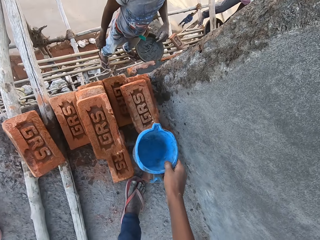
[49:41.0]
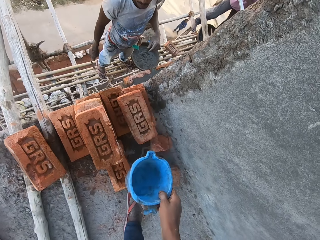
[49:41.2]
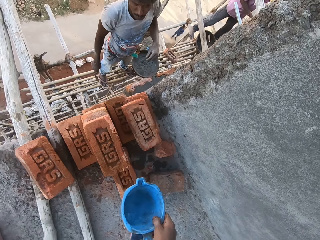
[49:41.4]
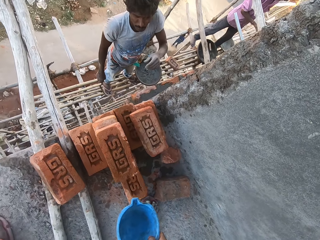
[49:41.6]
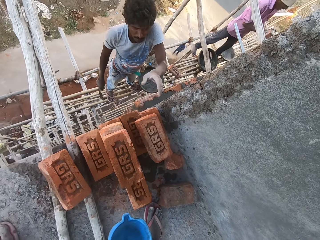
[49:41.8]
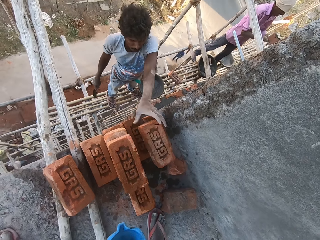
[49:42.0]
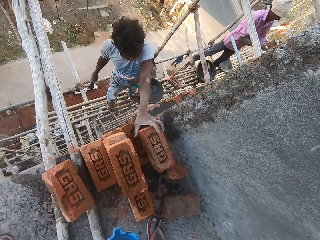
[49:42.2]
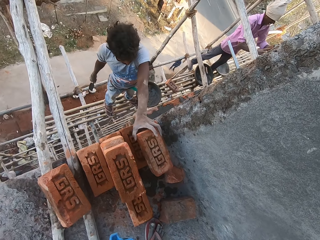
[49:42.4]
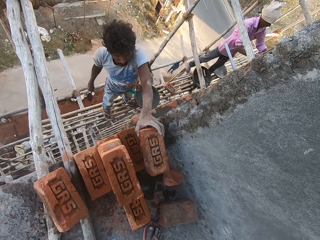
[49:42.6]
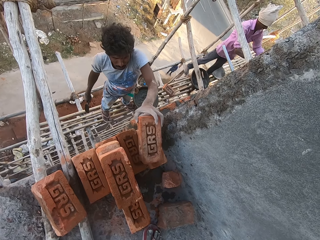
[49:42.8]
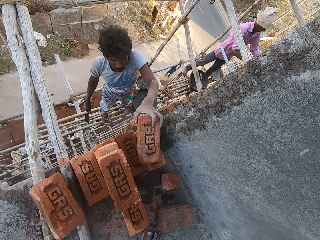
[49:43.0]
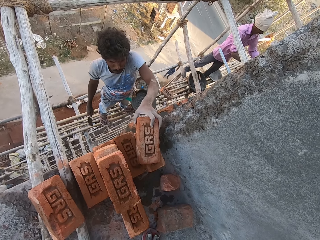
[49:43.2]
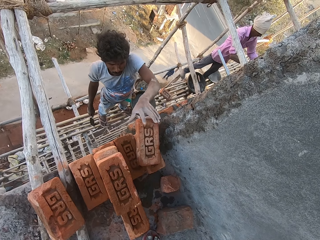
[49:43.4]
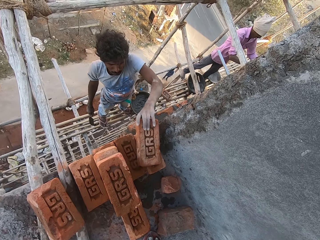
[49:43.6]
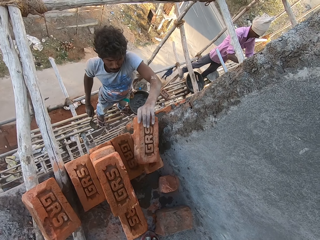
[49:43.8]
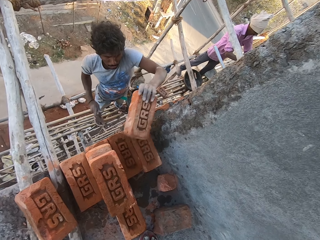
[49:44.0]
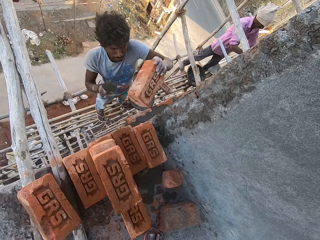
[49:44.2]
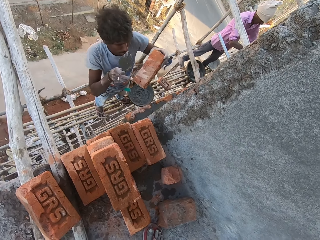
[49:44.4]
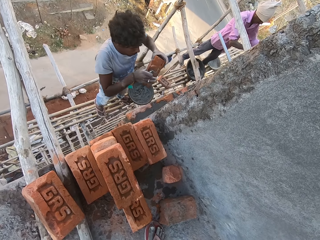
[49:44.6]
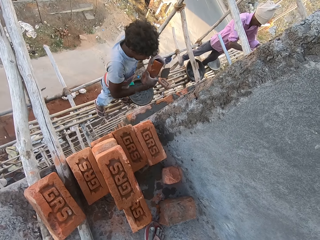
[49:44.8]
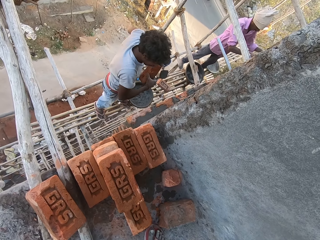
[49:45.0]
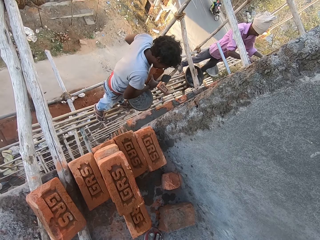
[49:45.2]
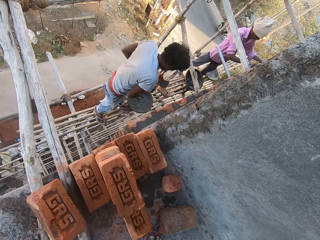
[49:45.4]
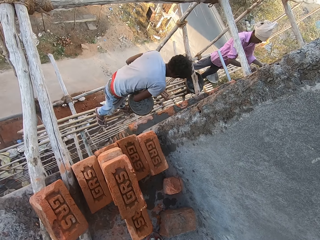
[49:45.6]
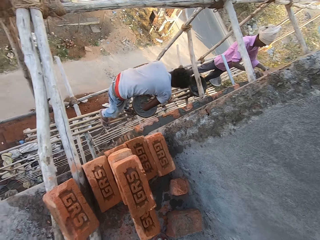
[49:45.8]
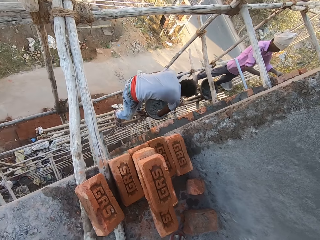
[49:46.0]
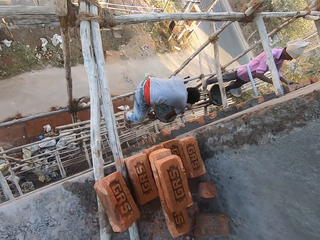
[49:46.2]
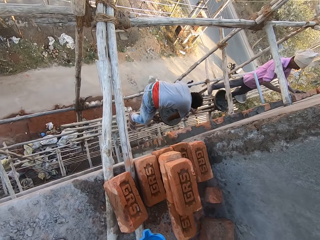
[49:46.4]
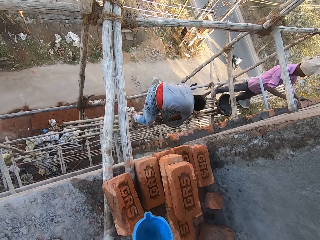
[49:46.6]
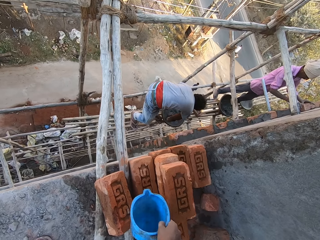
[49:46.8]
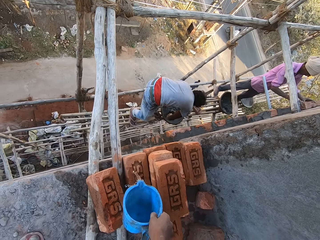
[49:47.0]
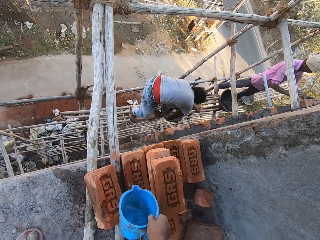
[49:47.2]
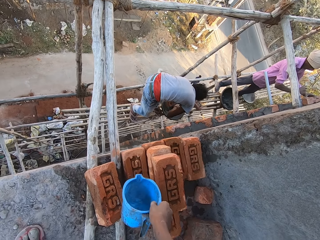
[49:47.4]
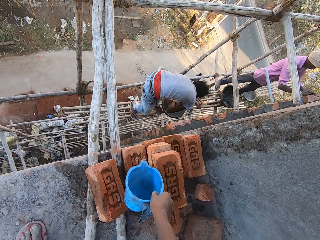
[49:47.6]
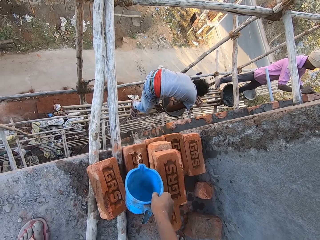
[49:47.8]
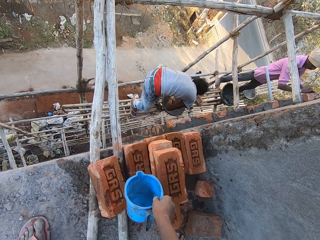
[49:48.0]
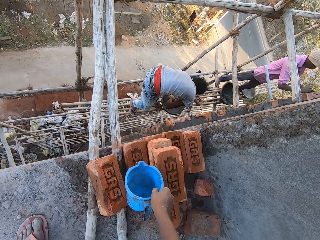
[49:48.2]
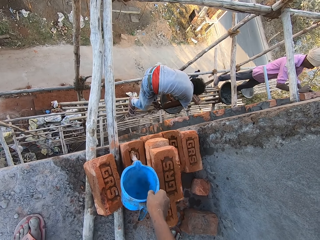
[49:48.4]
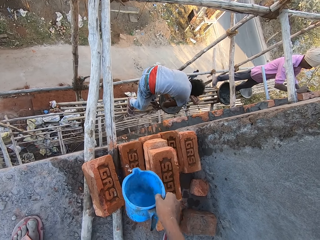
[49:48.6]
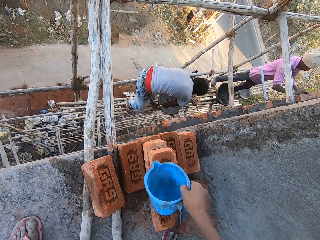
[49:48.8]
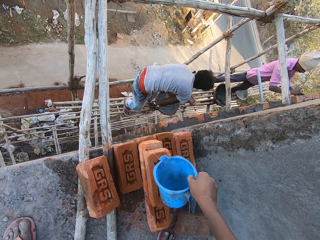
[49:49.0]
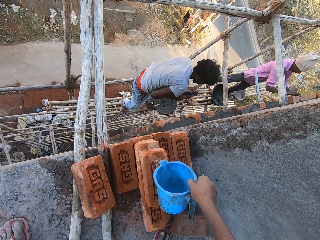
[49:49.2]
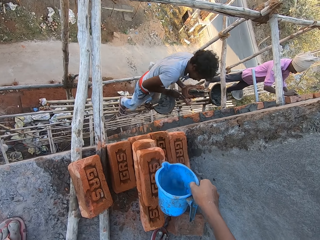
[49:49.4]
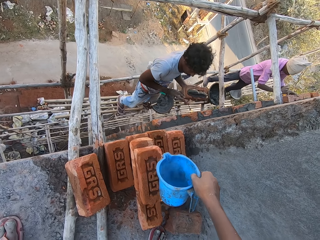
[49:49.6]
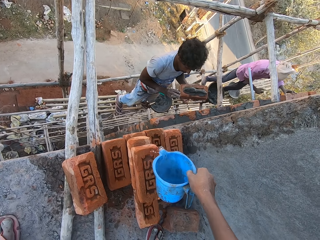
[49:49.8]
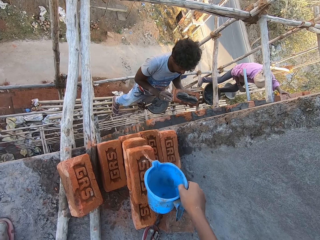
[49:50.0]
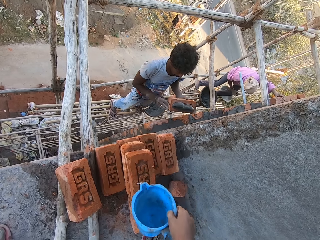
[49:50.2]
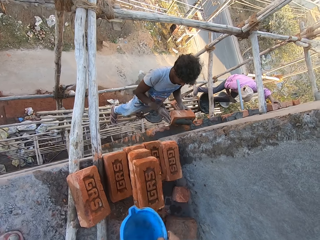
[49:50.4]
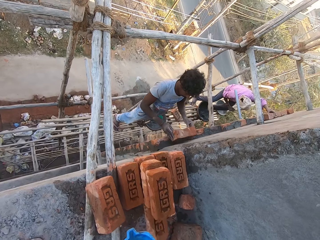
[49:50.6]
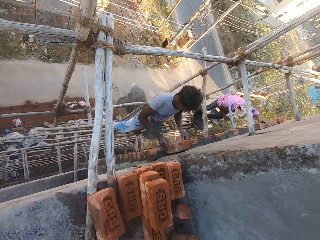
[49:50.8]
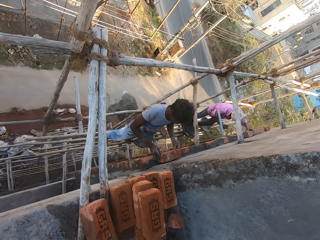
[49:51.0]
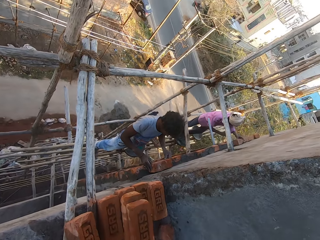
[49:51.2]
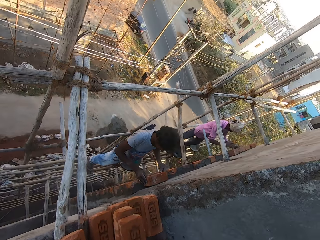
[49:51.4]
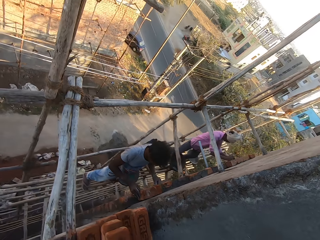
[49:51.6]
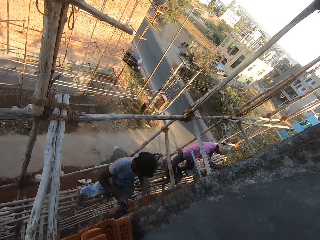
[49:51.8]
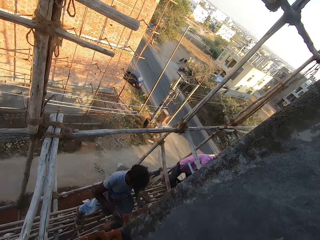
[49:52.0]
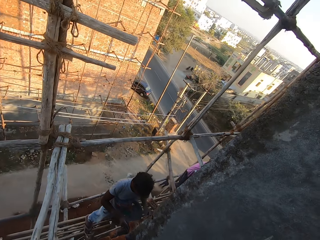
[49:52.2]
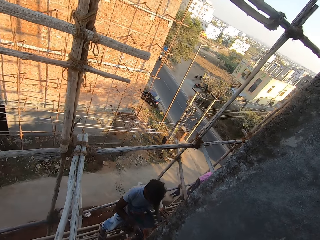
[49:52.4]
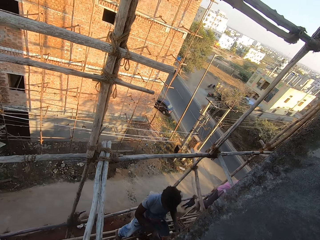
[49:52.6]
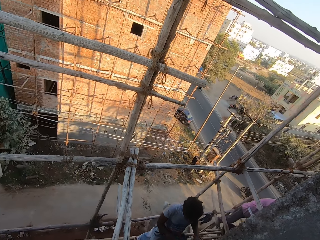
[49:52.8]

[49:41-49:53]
A man picks up a brick with the left hand. Another man takes cement paste from the construction pan on the bundle of bamboo sticks with the hand trowel in his right hand. The camera wearer pours water from the cup on a brick from the stack of bricks with his right hand. A third man hits the brick on the wall with his right hand. The camera wearer pours water from the cup on the brick with his right hand. The second man drops the hand trowel in the construction pan on the bundle of bamboo sticks with his right hand, holds the brick with both hands, and puts the brick on the wall with both hands.

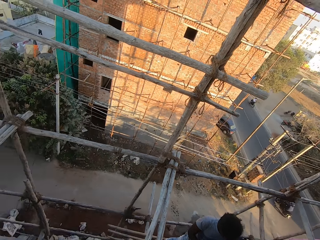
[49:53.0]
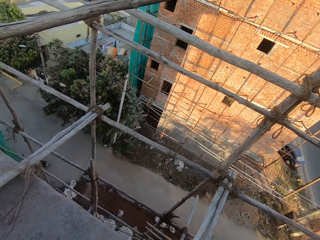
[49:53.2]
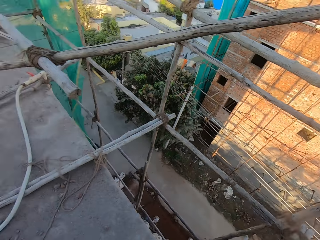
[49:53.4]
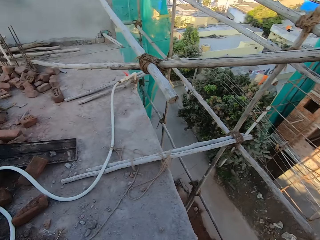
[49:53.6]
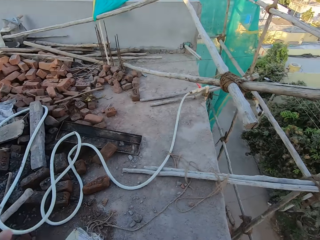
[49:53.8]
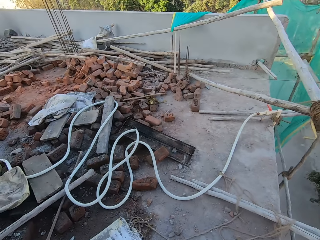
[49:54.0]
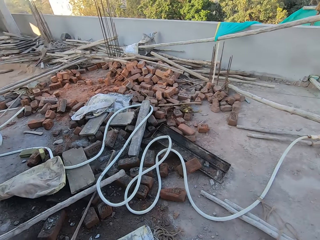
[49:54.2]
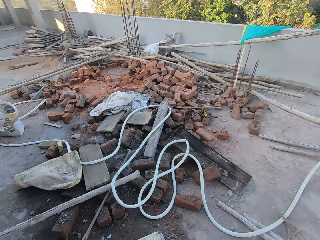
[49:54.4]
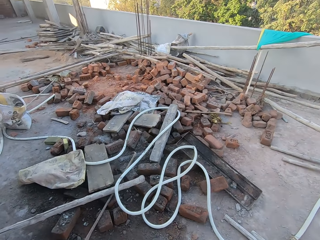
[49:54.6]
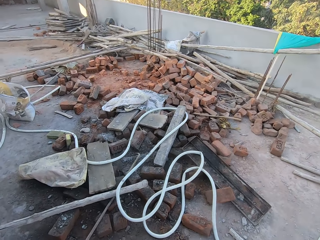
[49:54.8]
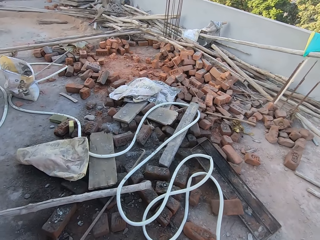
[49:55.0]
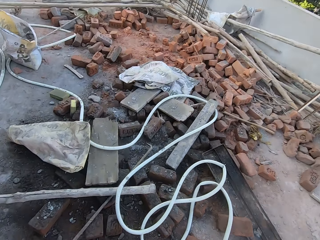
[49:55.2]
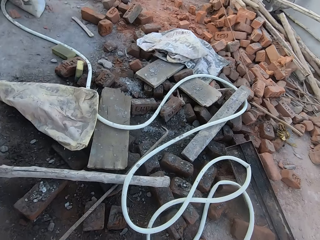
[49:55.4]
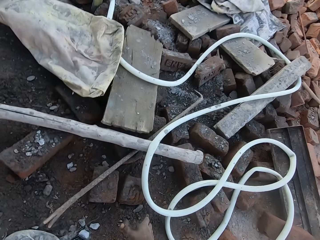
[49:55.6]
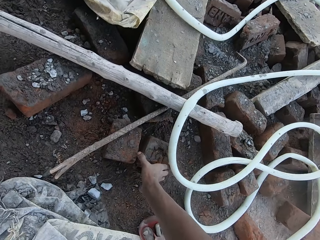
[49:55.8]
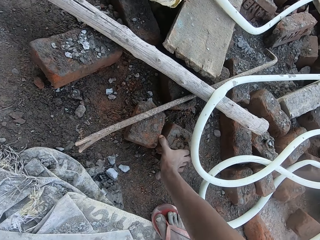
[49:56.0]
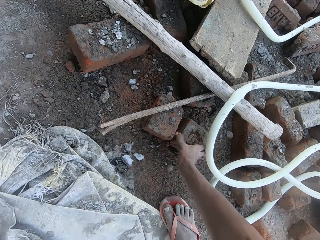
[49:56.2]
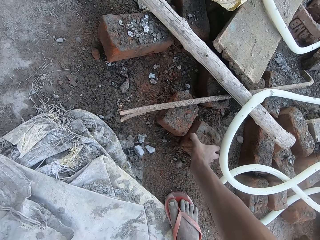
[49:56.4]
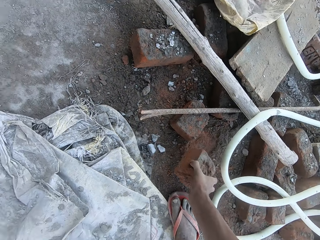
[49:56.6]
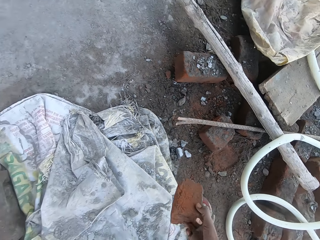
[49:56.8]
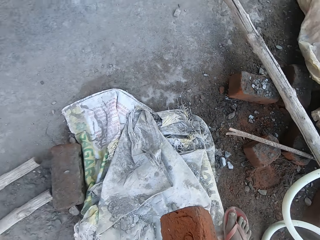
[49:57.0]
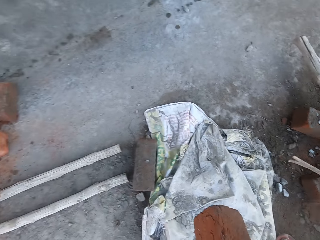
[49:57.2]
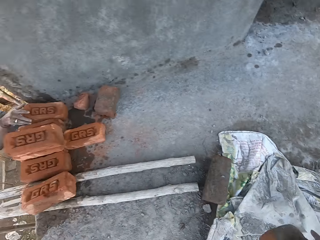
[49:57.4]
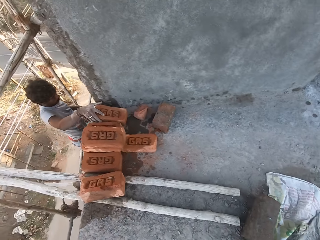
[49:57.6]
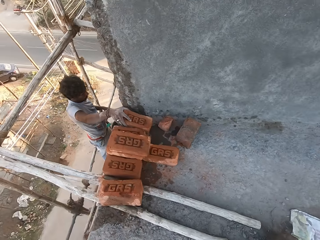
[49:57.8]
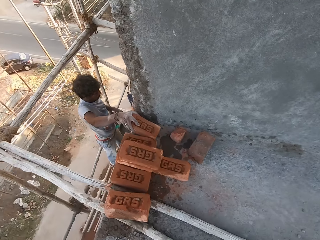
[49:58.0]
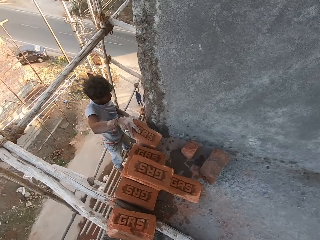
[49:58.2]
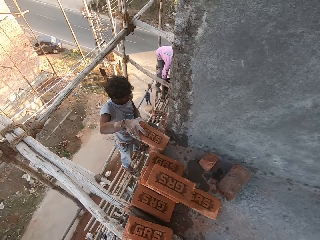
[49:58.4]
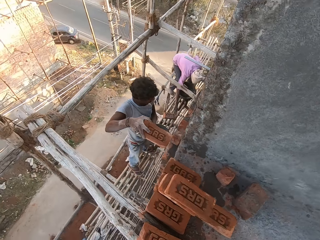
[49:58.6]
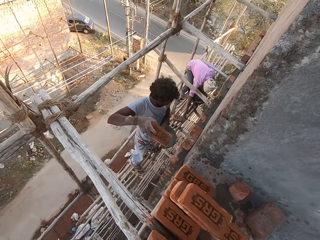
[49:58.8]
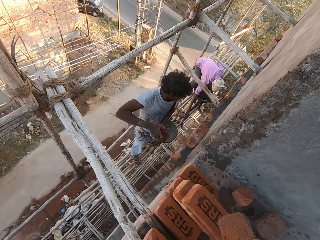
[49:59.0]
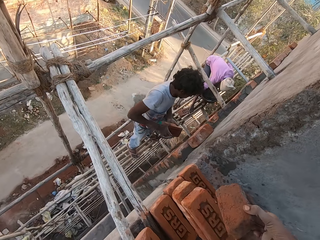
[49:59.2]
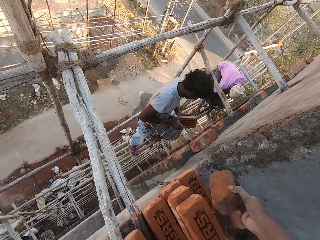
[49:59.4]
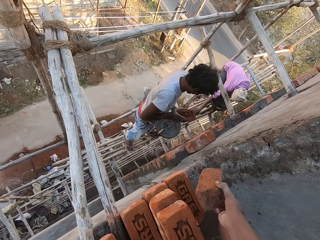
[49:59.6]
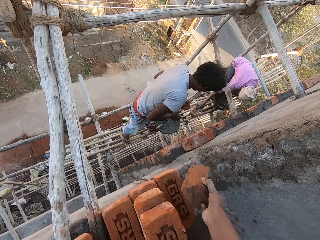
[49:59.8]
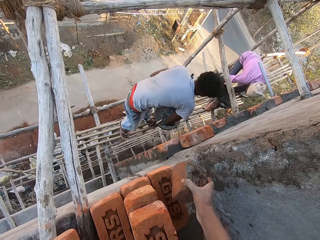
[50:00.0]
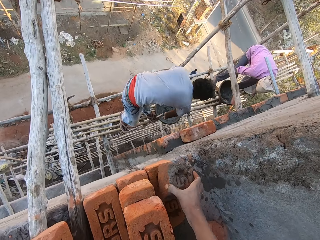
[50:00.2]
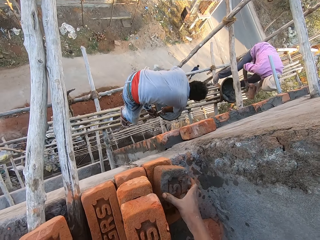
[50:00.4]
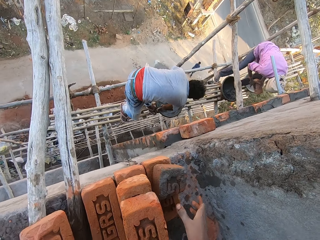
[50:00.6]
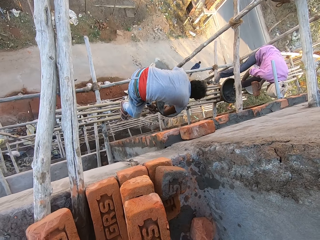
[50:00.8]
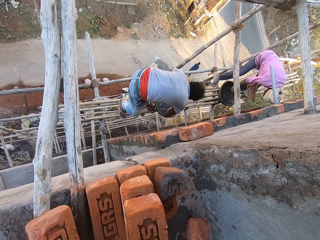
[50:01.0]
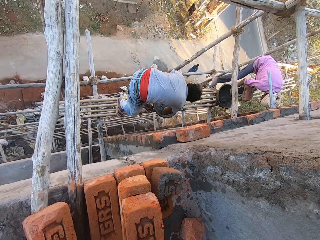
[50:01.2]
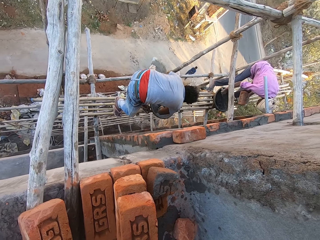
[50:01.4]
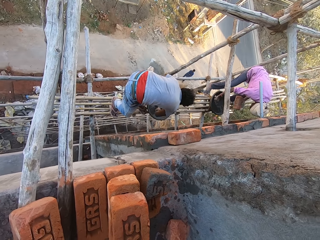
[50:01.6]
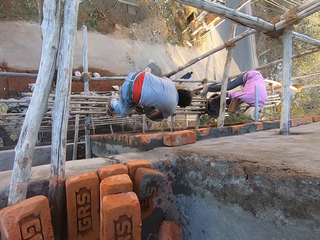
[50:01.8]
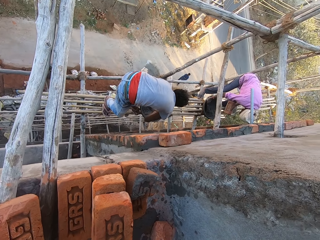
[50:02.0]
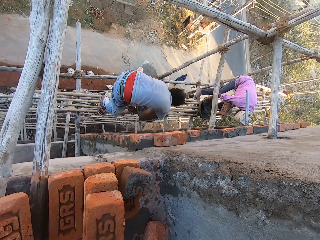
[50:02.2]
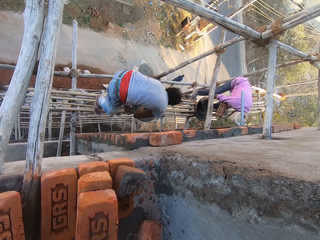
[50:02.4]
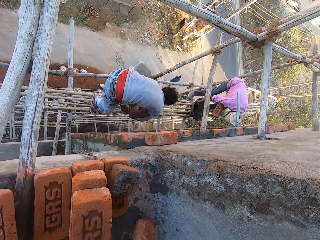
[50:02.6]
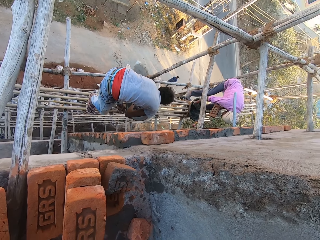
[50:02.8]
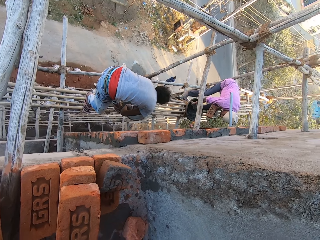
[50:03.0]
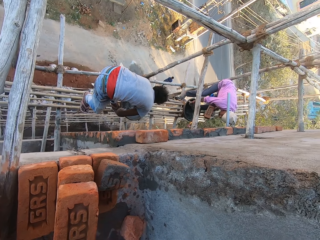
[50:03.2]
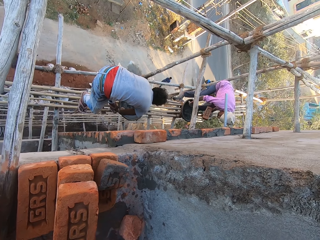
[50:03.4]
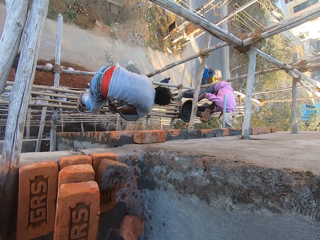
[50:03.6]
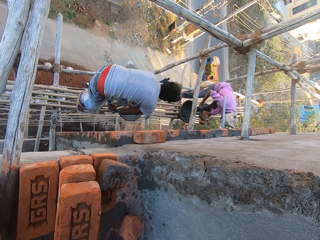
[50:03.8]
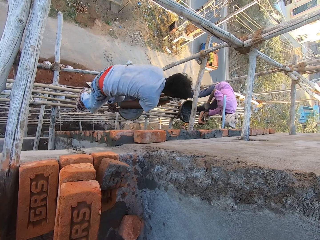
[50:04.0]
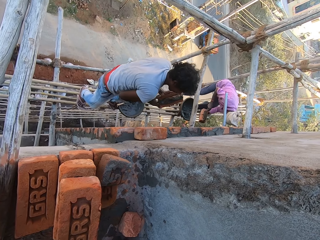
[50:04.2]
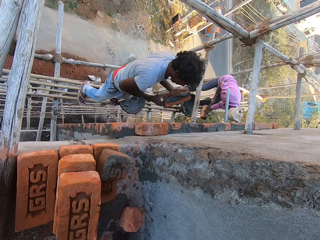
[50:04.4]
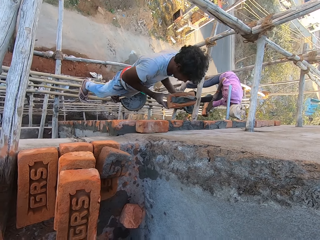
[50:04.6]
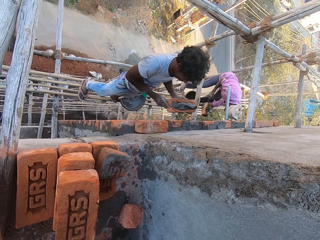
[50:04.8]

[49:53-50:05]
The camera wearer looks around. He walks. He takes a brick from the floor with his right hand. A man takes a brick from the stack of bricks on the floor with his right hand. Another man takes a brick from the bunch of bamboo sticks with his right hand. The first man moves the brick from his right hand to his left hand. The camera wearer drops the brick in his right hand on the stack of bricks. The other man moves the brick from his right hand to his left hand. The first man takes the hand trowel from the construction pan on the bundle of bamboo sticks with his right hand. The other man takes the hand trowel from the construction pan on the bundle of bamboo sticks with his right hand. The first man takes cement paste from the construction pan on the bundle of bamboo sticks with the hand trowel in his right hand. The other man takes cement paste from the construction pan on the bundle of bamboo sticks with the hand trowel in his right hand. The first man puts the cement paste from the hand trowel on the brick in his left hand with his right hand. The first man drops the hand trowel in the construction pan on the bundle of bamboo sticks with his right hand. The other man puts the cement paste from the hand trowel on the brick in his left hand with his right hand.
